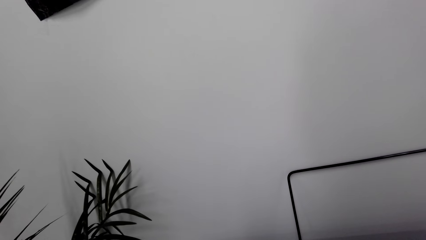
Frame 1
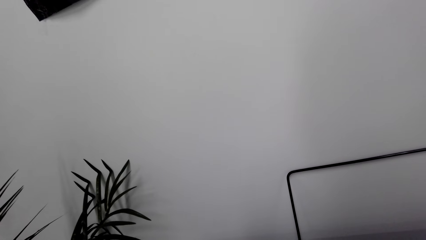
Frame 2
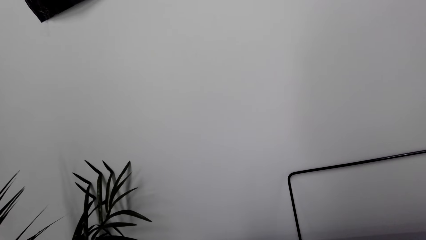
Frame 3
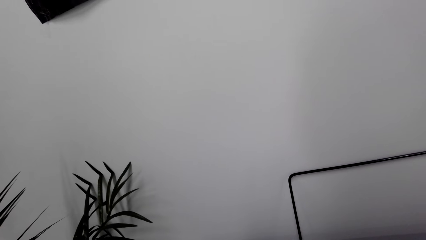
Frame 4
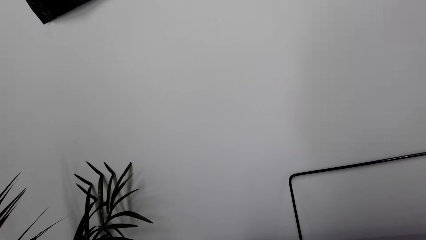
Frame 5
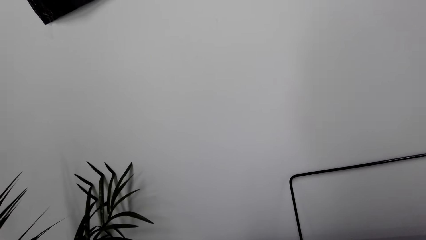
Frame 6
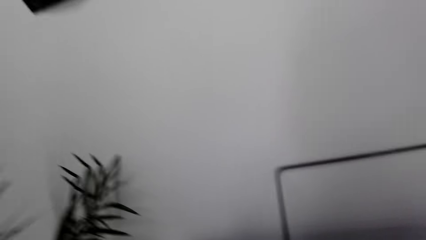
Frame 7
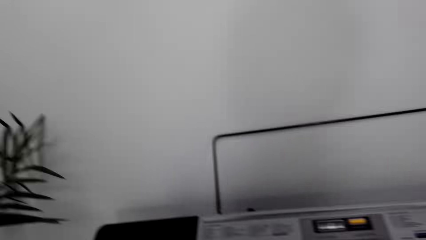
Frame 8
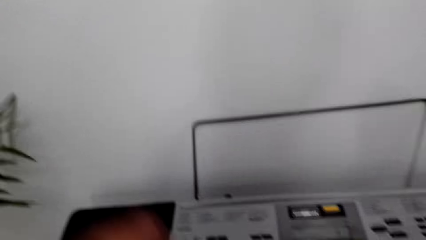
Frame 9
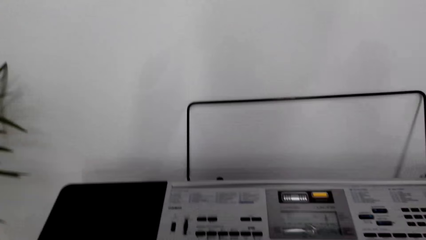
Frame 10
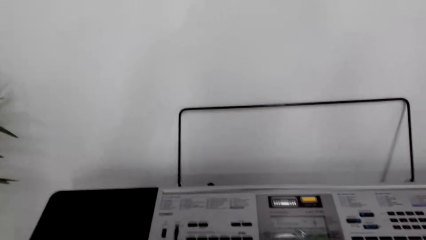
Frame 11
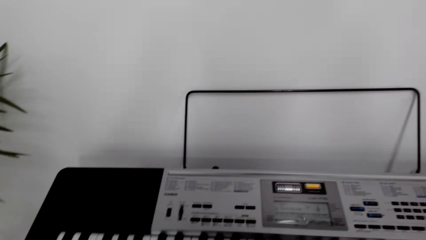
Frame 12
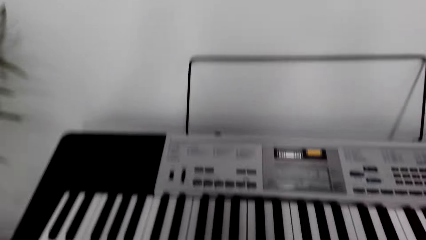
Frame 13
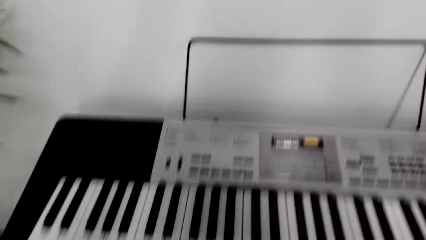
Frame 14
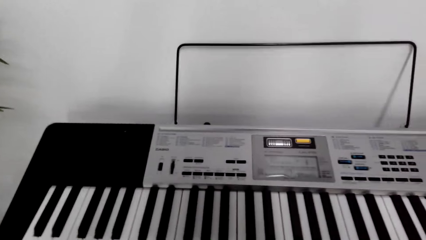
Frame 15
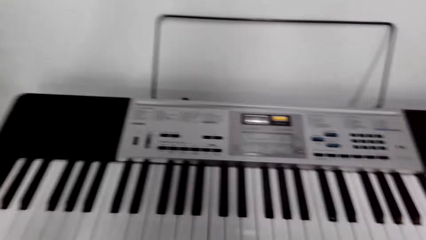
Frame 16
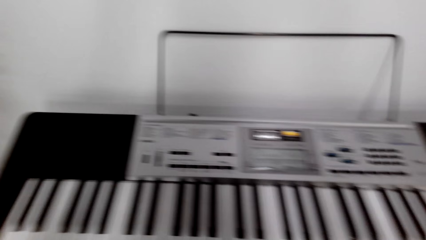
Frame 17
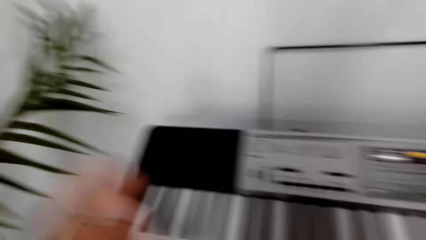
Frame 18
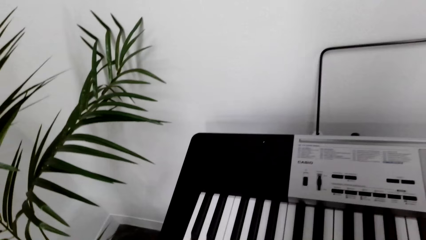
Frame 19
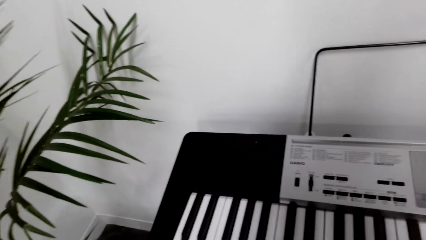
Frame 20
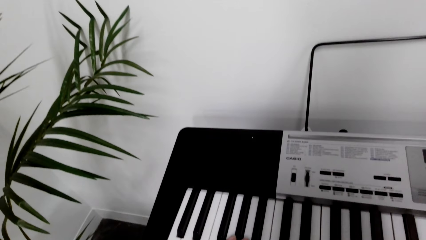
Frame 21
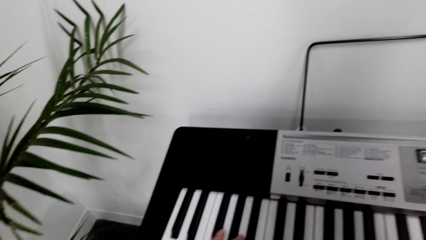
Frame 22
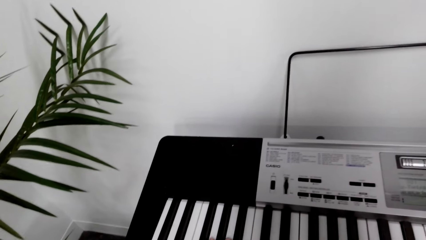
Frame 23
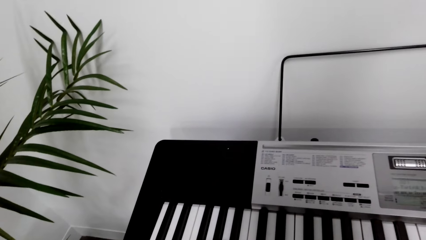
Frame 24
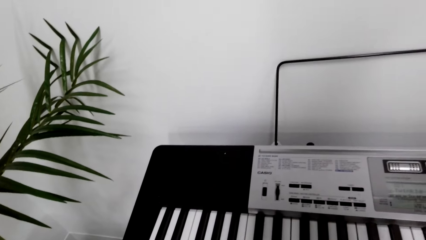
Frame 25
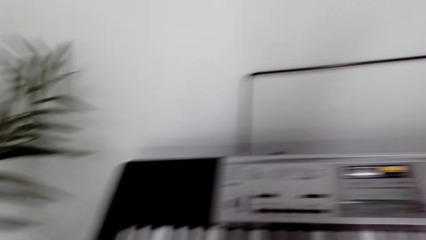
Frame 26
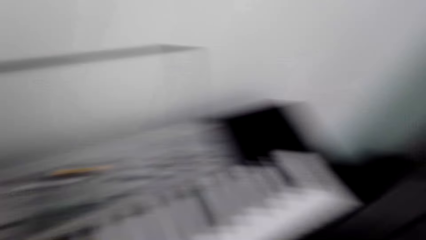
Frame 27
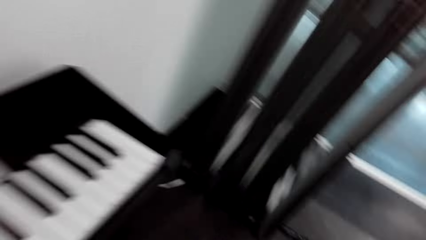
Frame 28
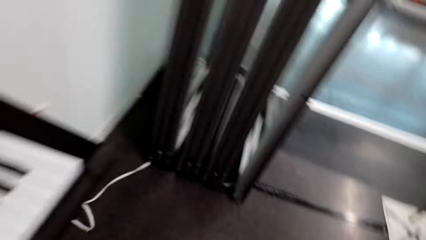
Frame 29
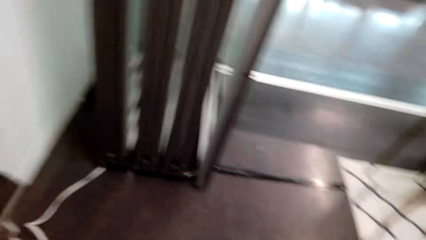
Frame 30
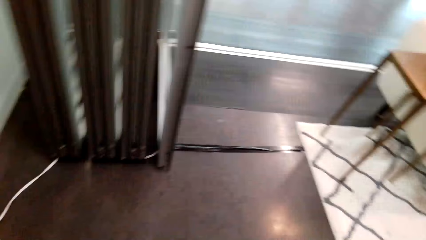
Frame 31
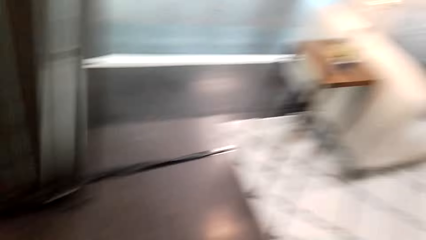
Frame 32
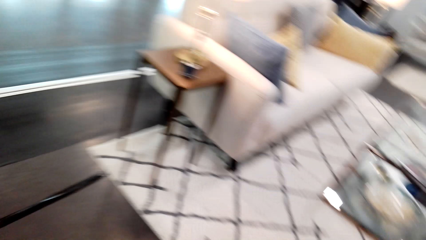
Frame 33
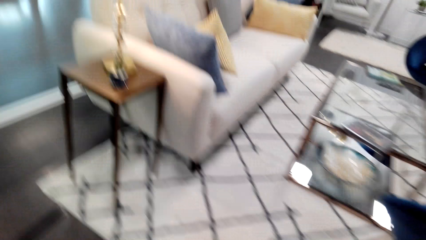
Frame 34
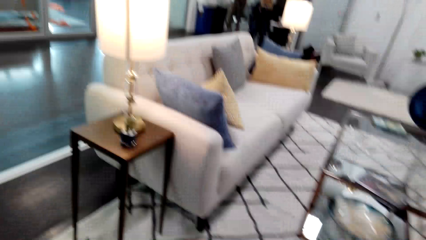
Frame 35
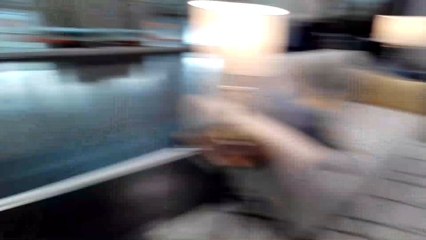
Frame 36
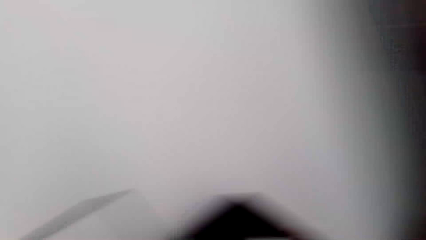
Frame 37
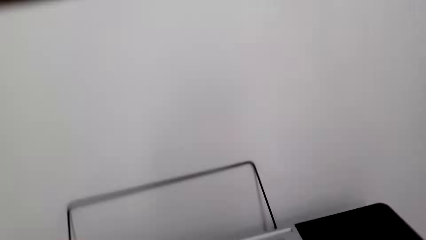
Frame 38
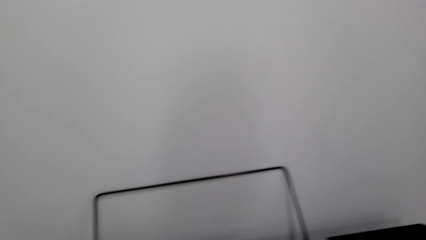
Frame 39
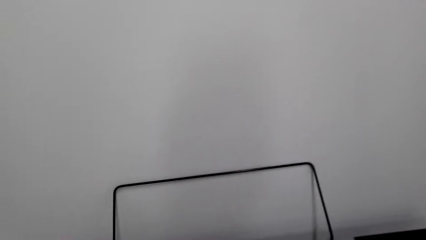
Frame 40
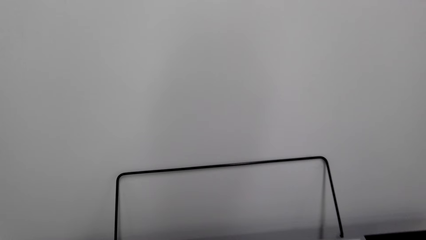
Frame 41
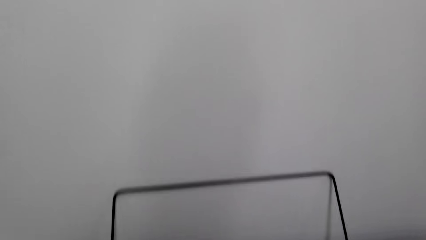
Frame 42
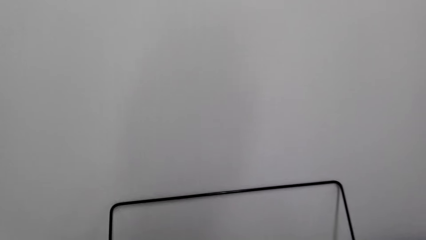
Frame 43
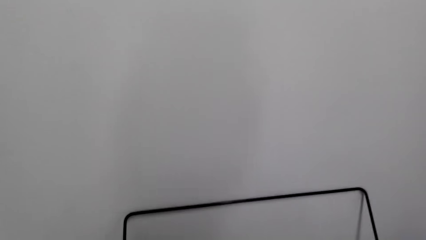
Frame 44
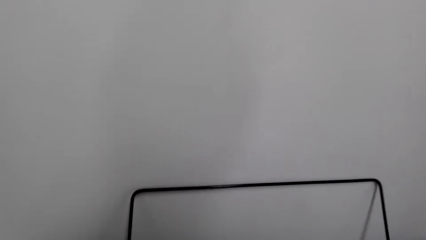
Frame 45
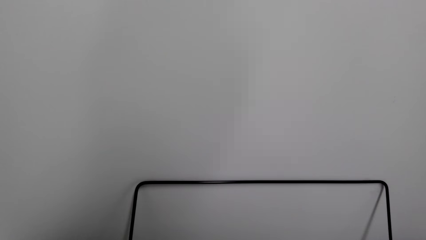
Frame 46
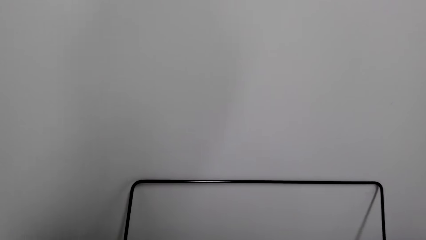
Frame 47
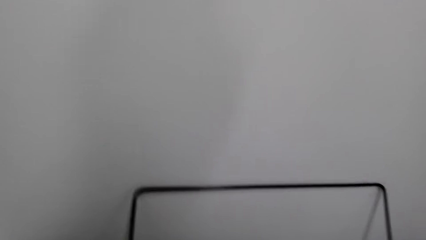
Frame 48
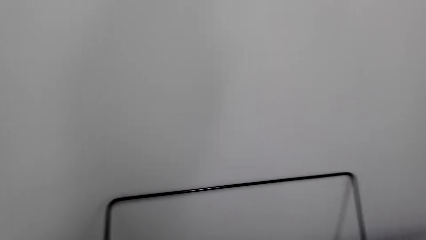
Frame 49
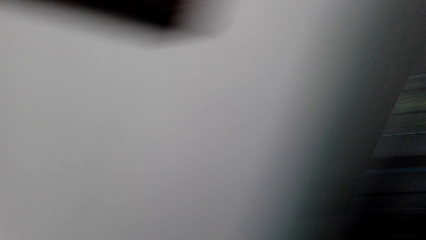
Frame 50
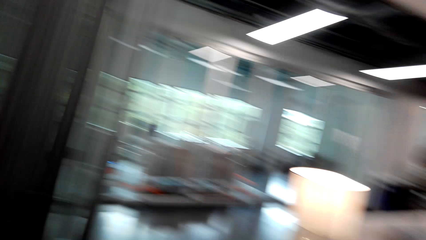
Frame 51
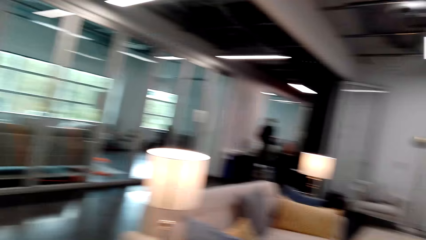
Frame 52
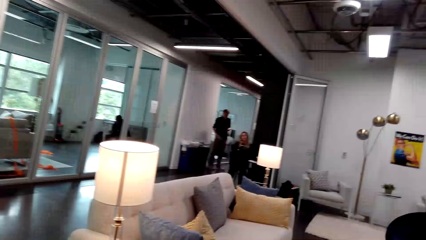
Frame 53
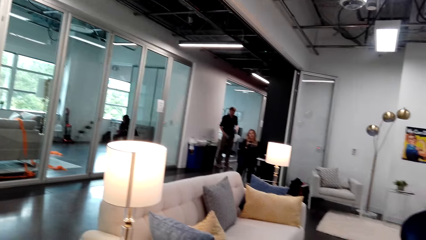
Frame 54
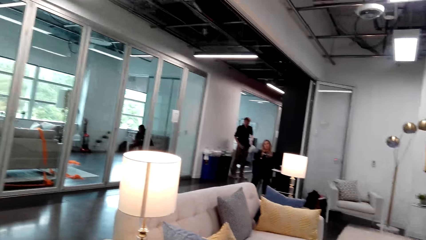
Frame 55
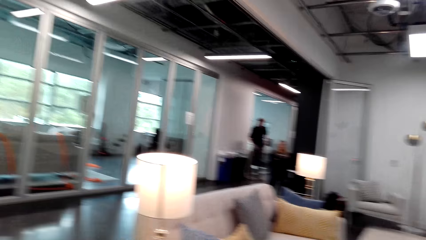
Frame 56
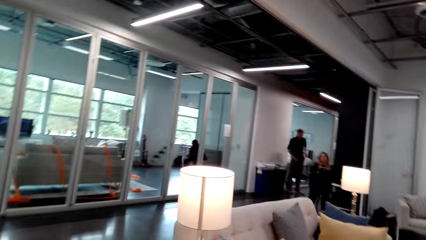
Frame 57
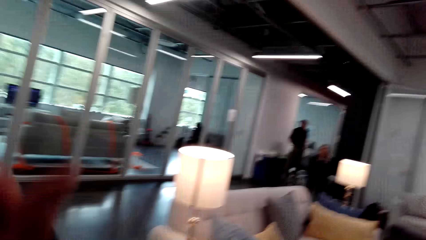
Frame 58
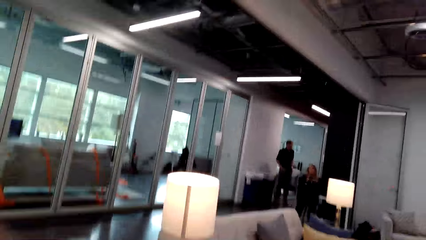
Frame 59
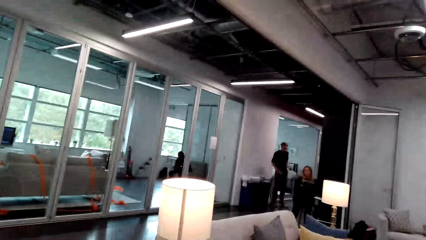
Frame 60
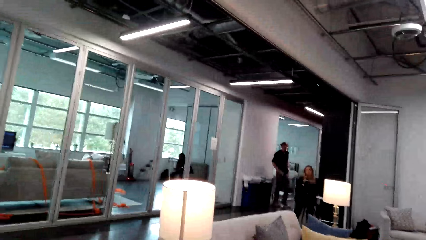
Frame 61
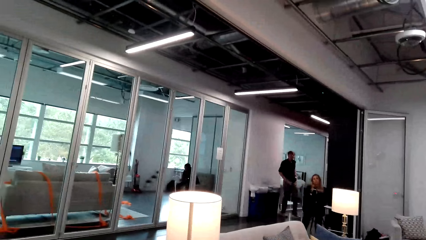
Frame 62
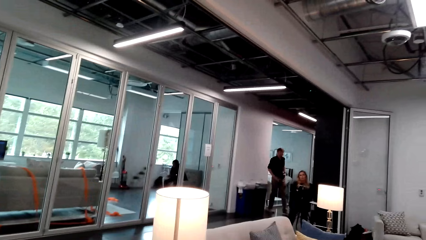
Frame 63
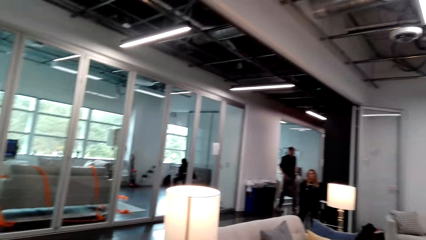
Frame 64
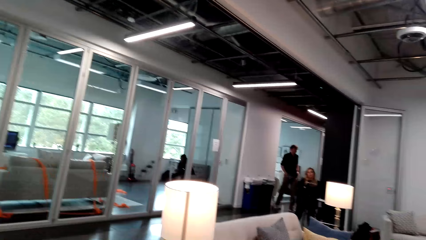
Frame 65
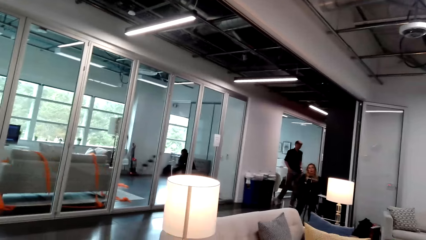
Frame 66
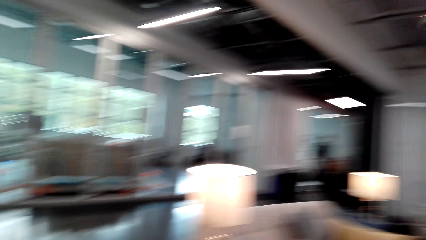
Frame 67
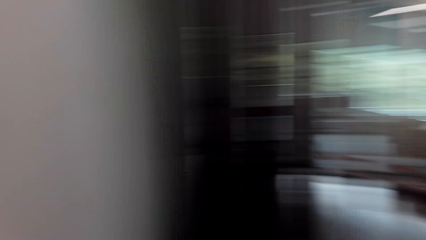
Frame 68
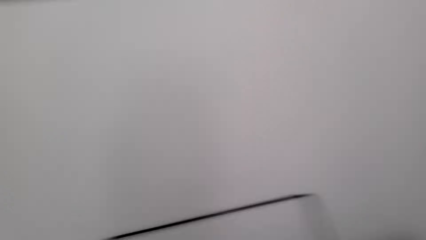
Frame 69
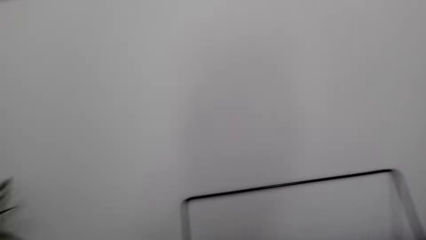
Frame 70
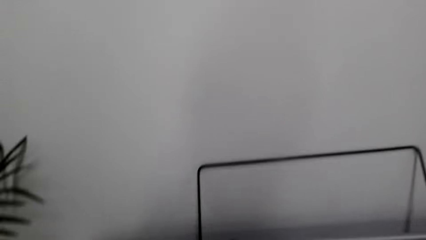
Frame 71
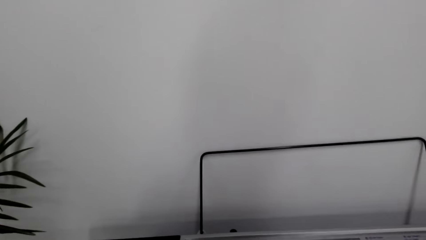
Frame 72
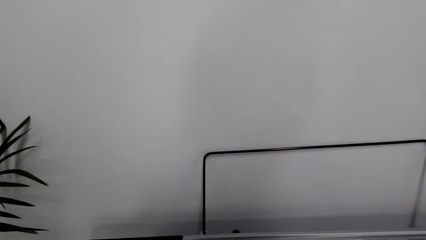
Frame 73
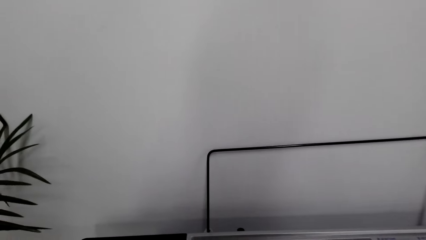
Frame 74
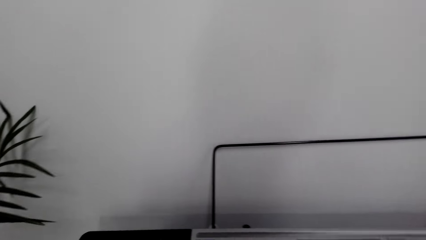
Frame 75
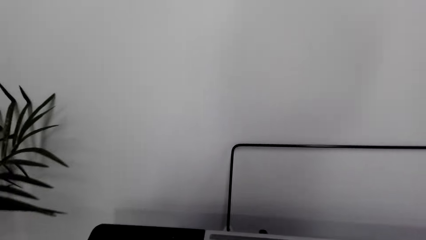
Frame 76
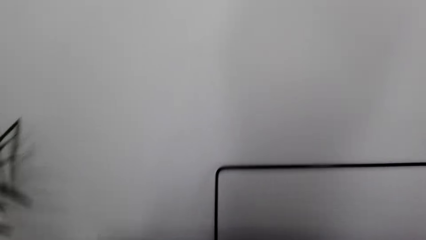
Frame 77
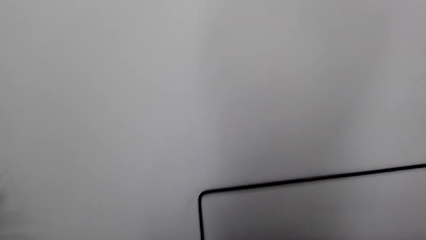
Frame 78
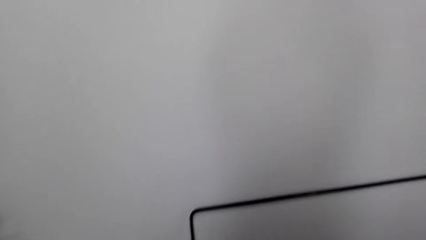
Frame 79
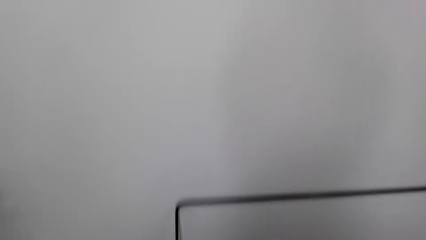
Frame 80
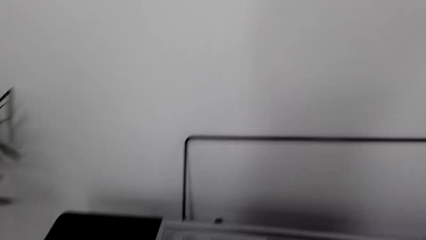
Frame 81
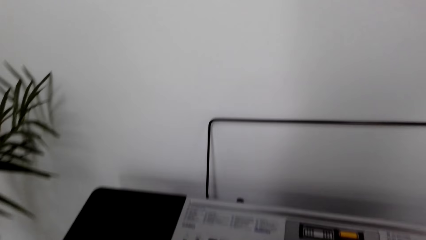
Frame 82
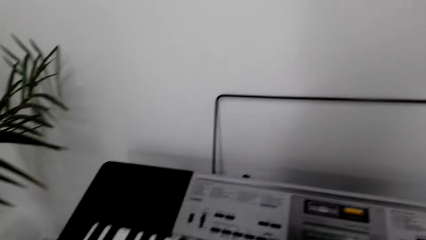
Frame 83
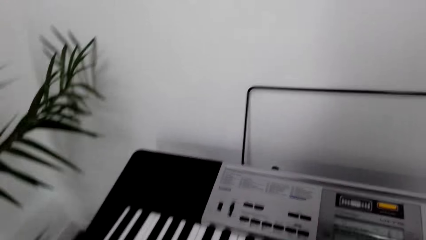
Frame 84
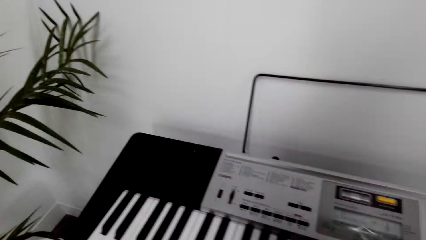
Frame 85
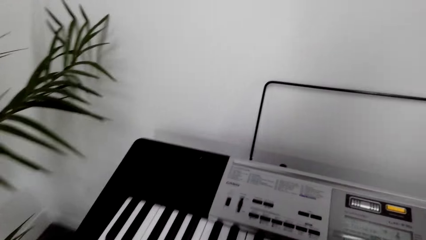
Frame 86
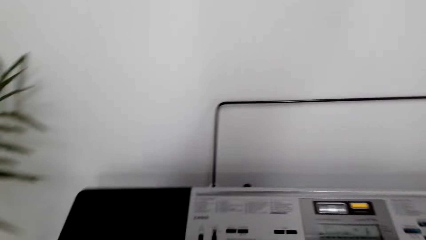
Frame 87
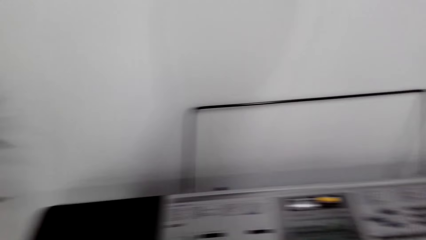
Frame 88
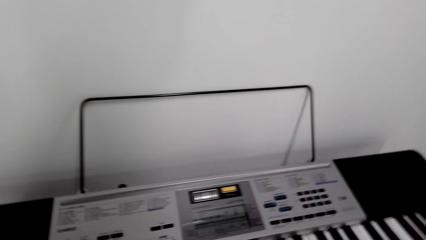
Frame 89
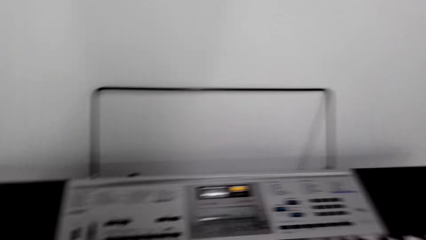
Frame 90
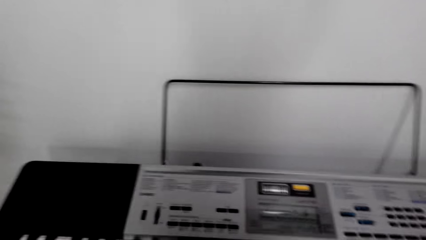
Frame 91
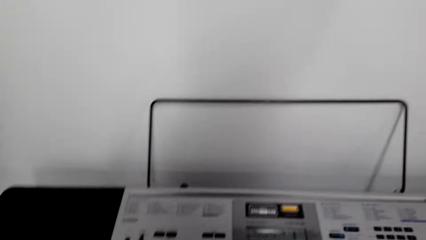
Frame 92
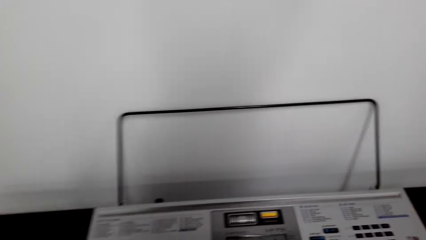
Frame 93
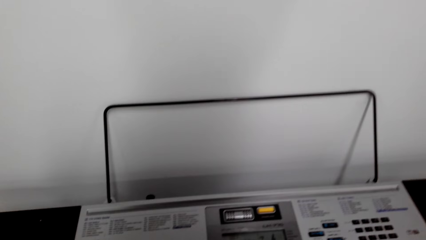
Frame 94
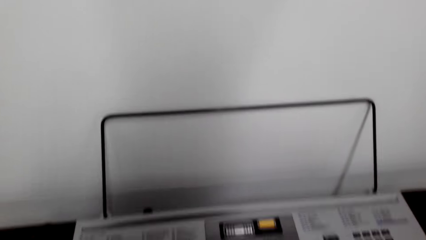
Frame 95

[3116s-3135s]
The camera wearer looks around the house. They talk to a woman. The woman talks to the camera wearer.
